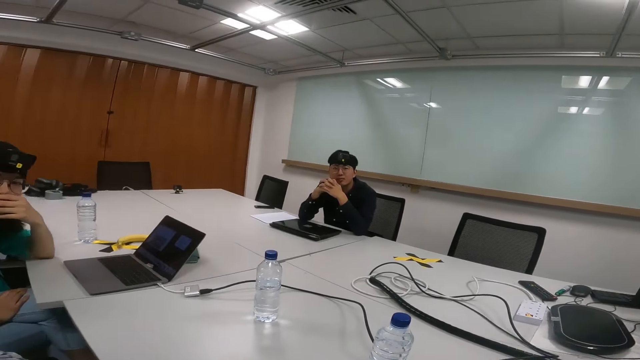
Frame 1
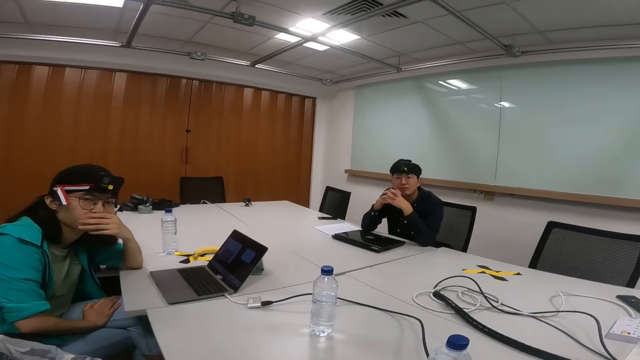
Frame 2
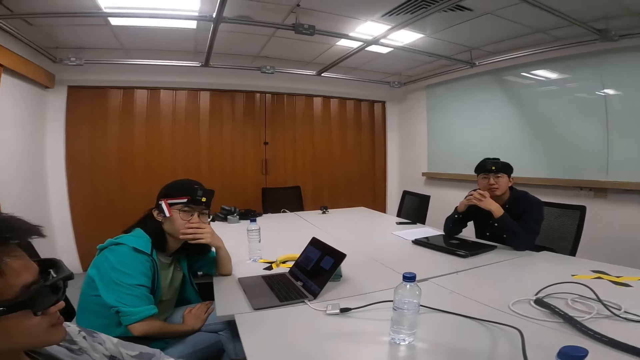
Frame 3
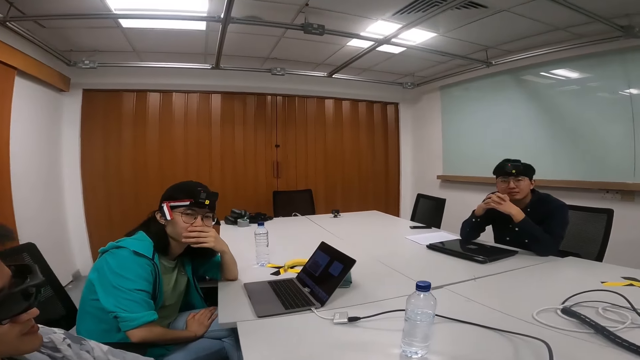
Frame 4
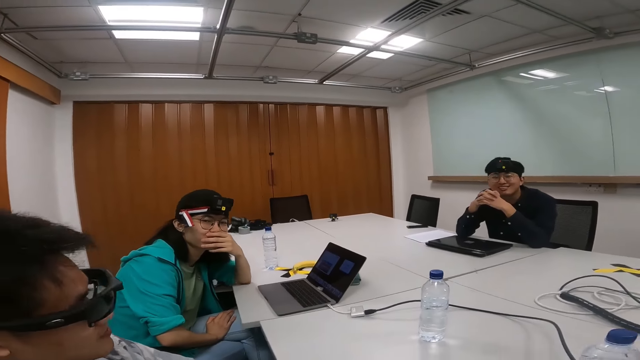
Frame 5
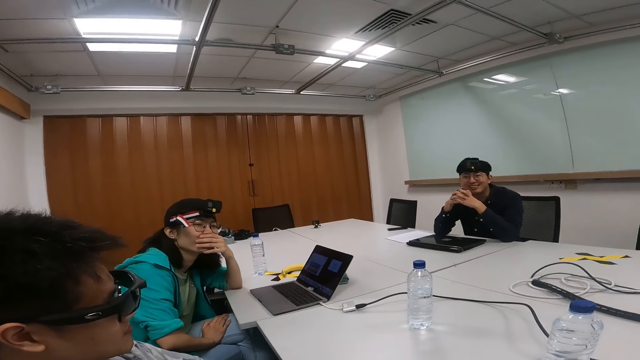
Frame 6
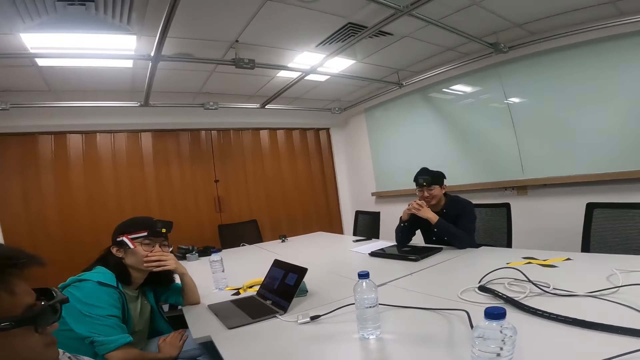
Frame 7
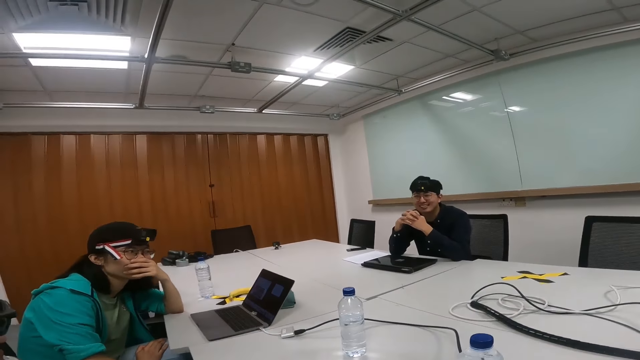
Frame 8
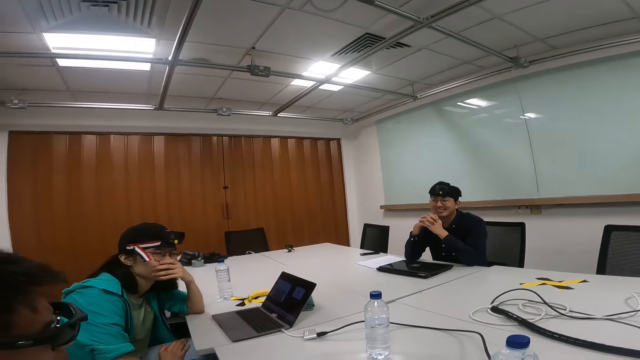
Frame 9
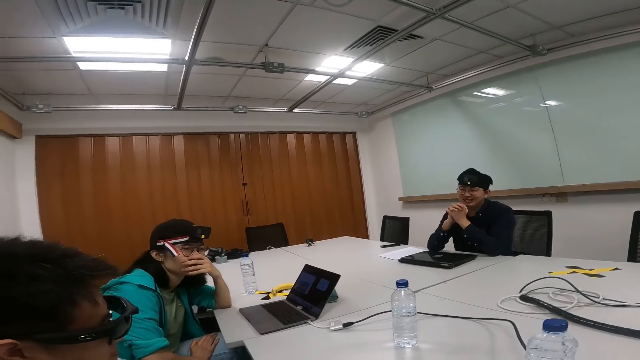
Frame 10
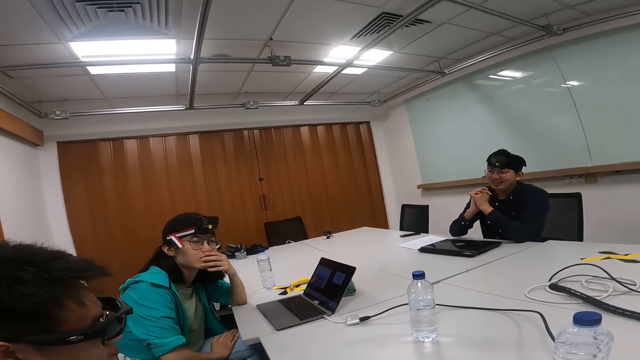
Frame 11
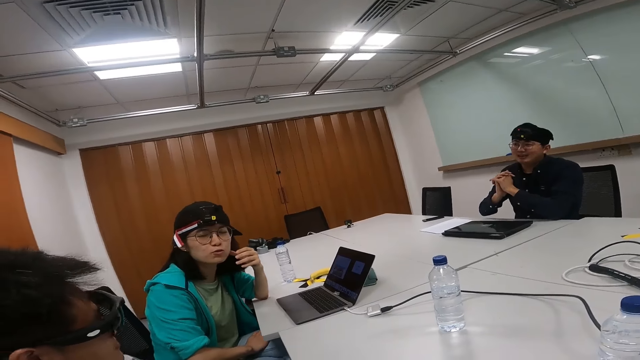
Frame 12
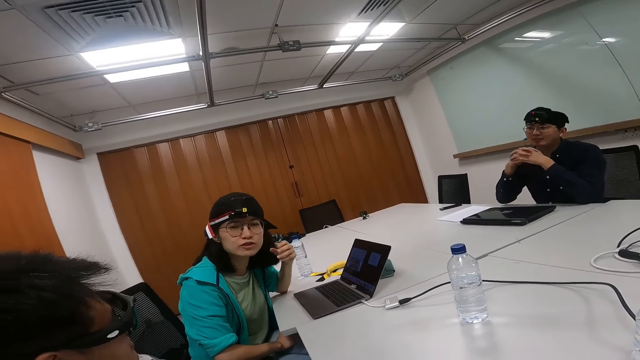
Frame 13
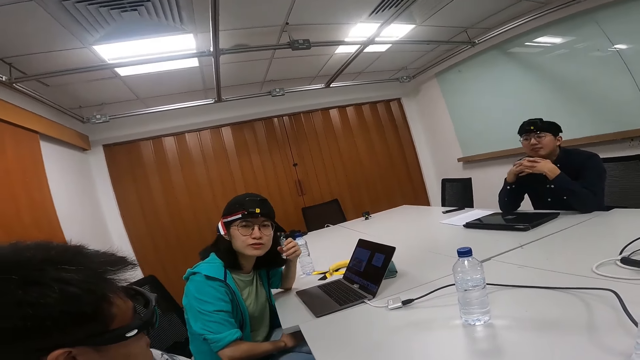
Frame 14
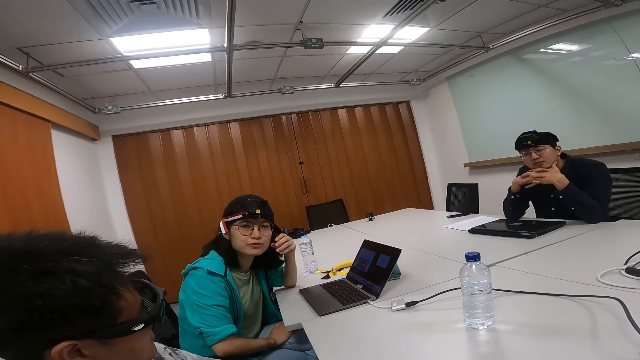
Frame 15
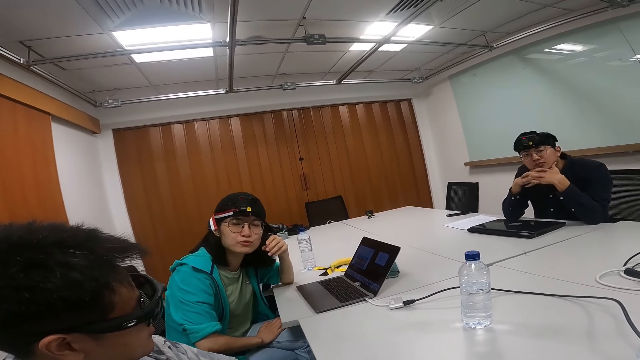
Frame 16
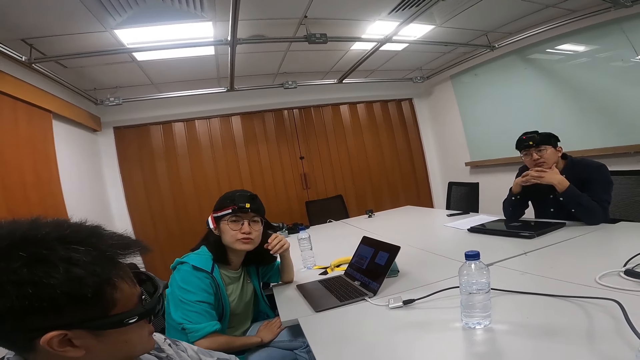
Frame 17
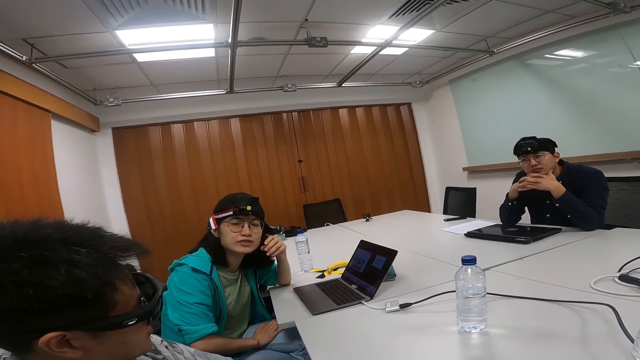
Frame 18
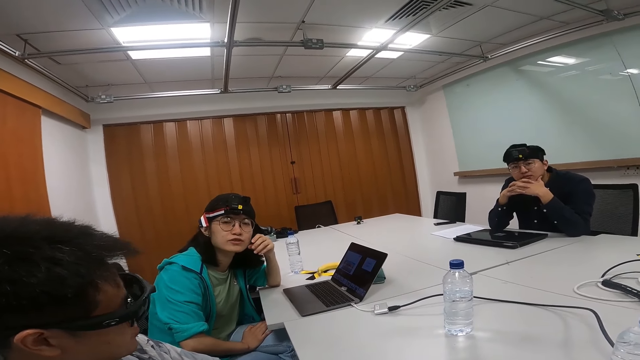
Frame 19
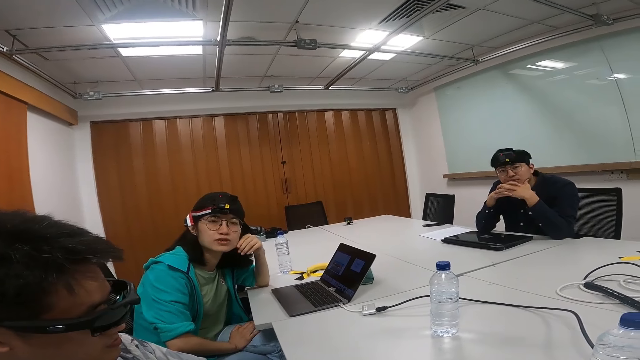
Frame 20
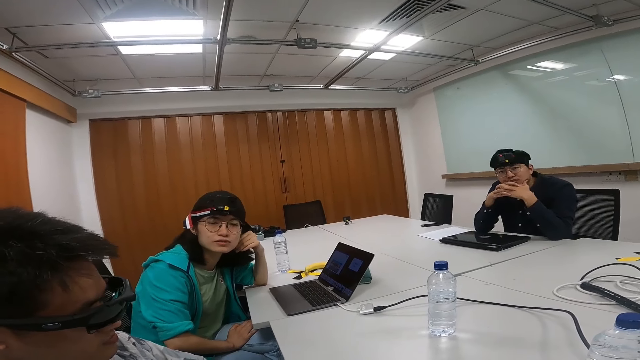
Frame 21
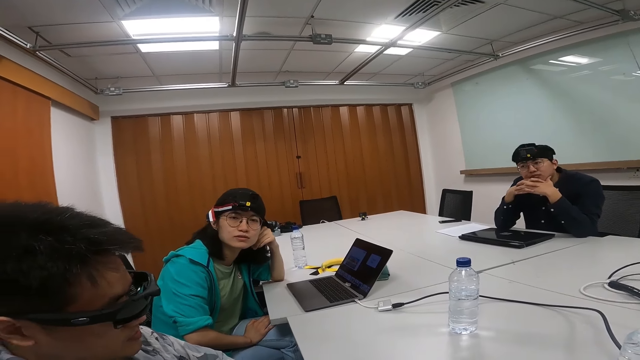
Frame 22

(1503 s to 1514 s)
Someone talks.

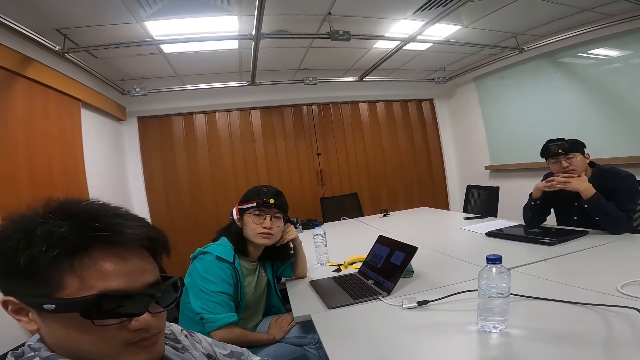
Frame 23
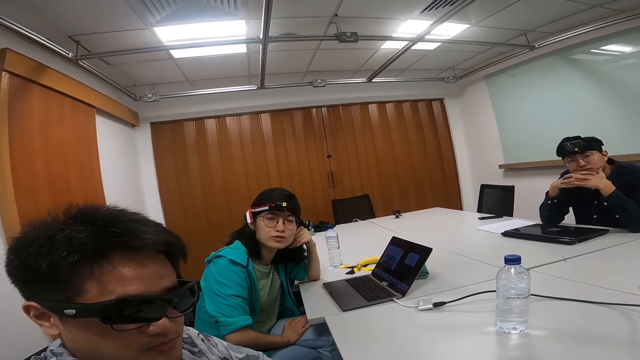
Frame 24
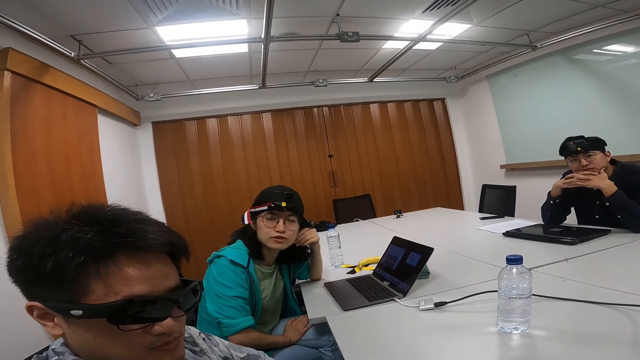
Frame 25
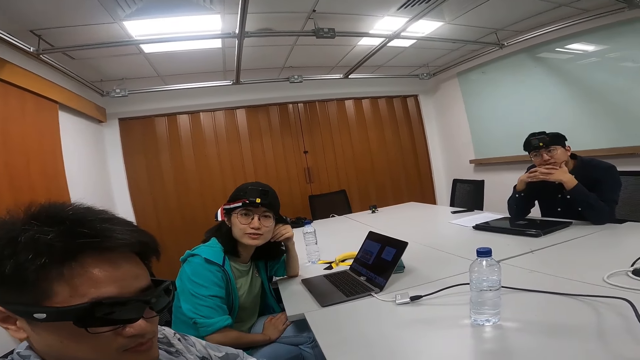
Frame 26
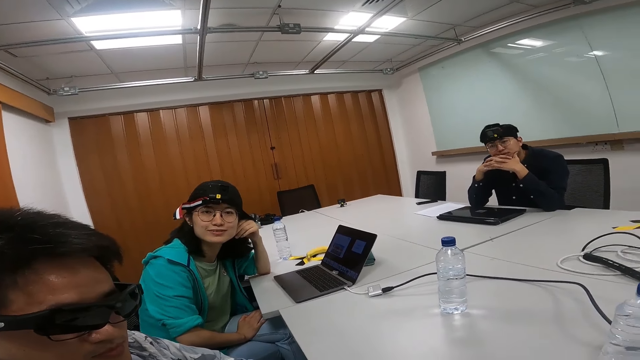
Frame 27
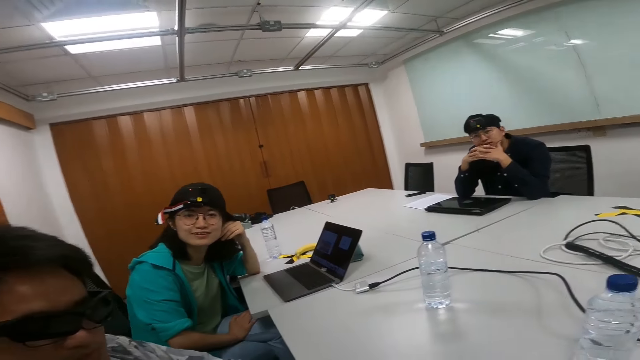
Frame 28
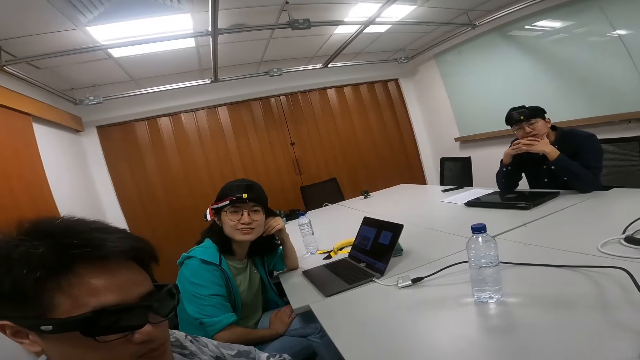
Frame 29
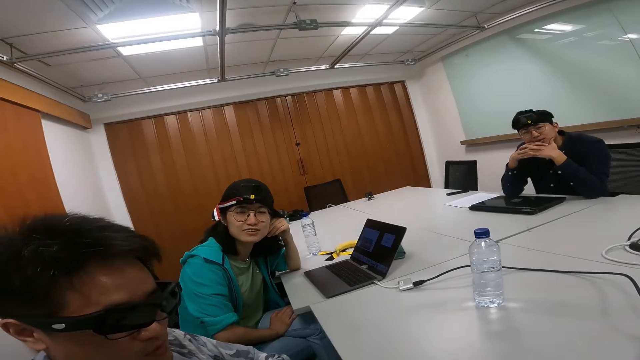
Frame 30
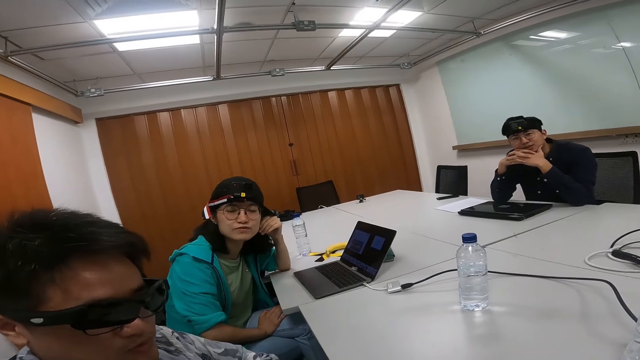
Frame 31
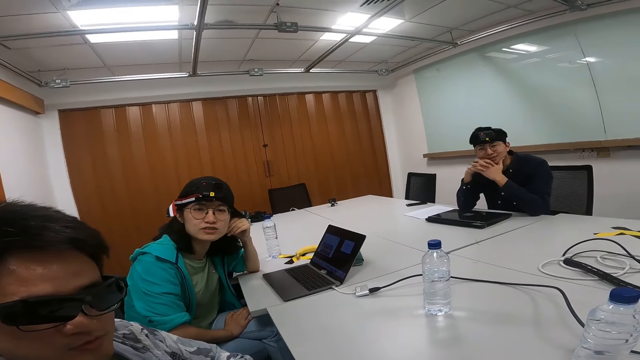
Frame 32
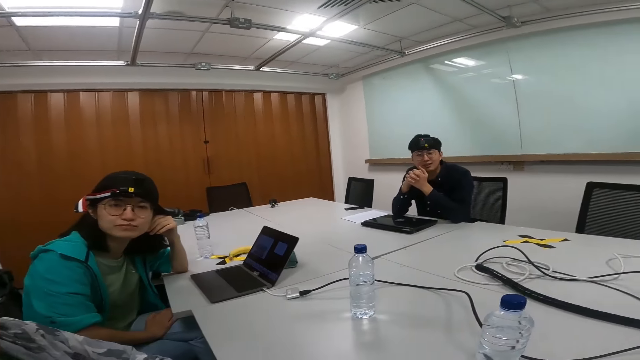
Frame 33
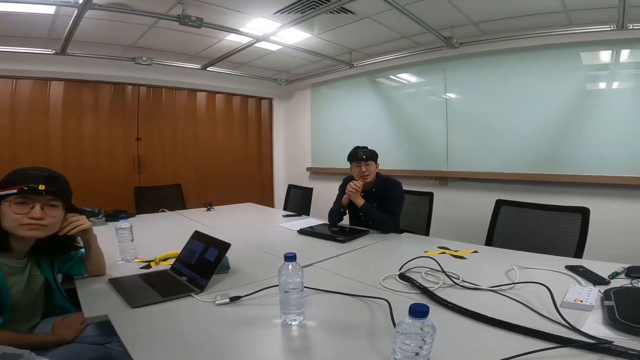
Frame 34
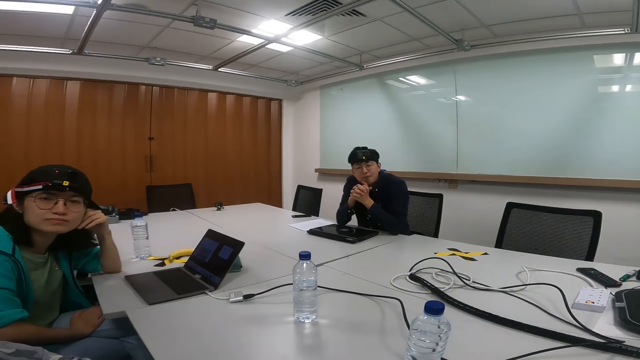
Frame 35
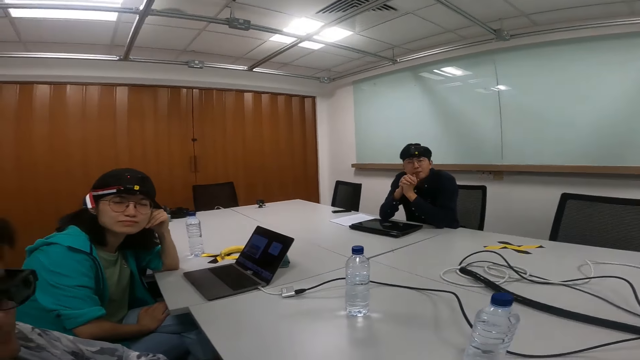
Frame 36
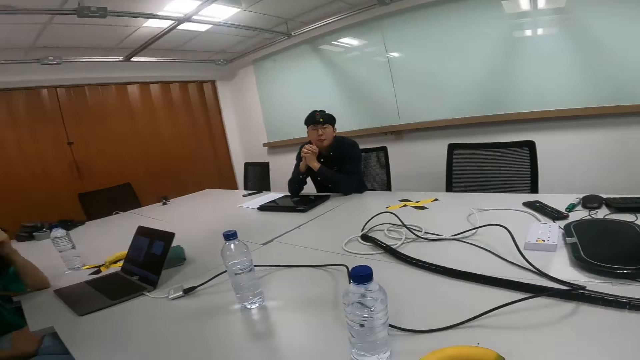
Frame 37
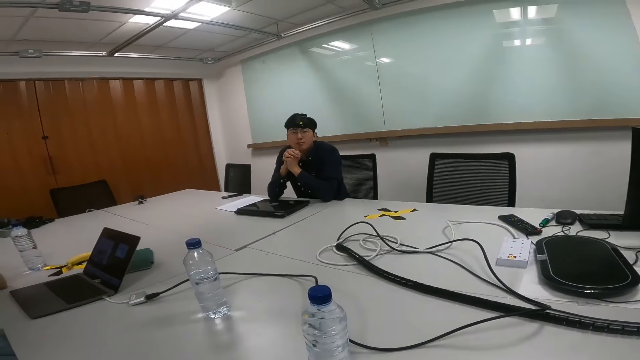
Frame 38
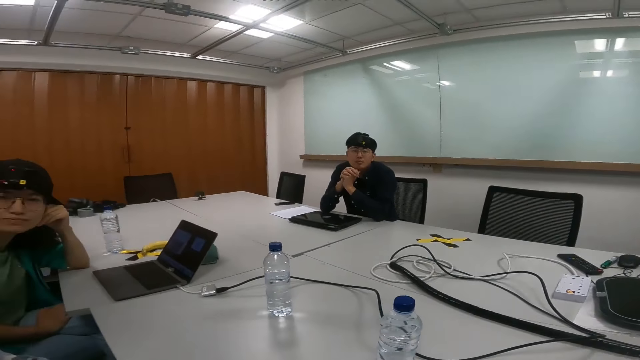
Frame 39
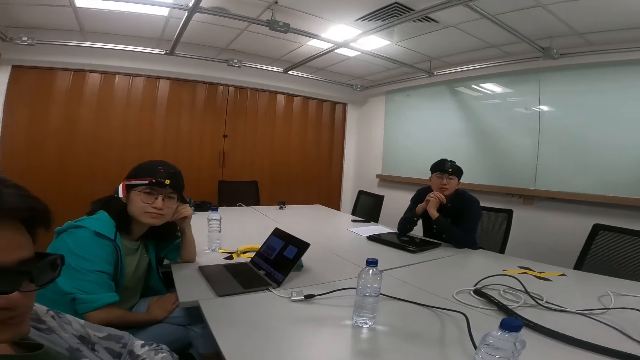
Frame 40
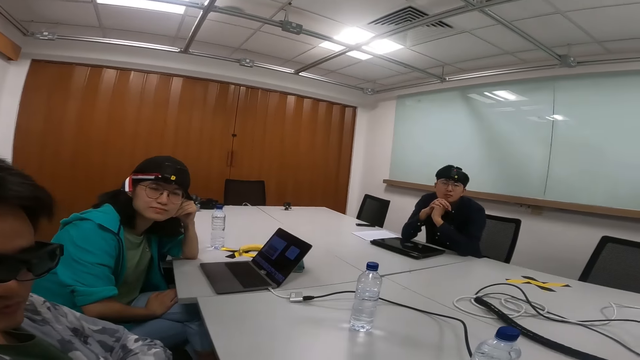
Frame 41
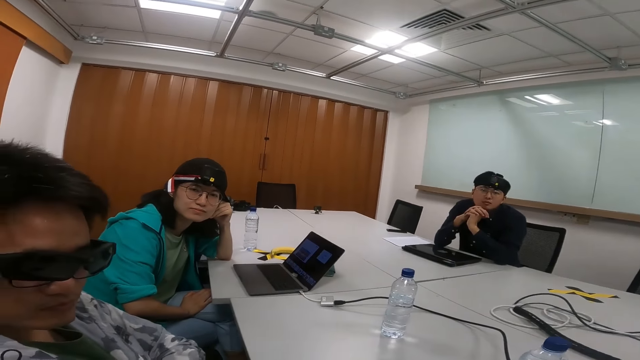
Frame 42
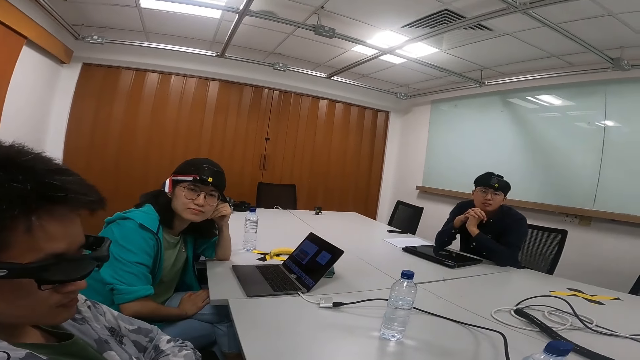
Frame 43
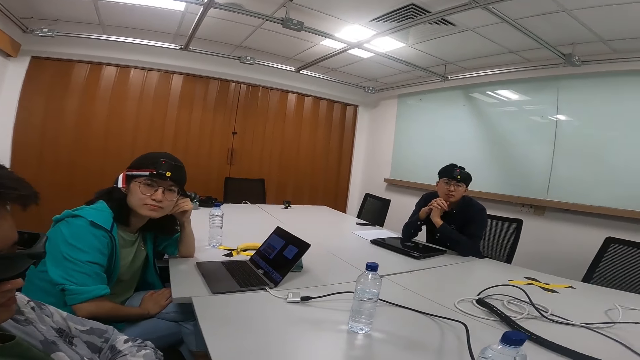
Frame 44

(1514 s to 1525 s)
The camera wearer talks.
